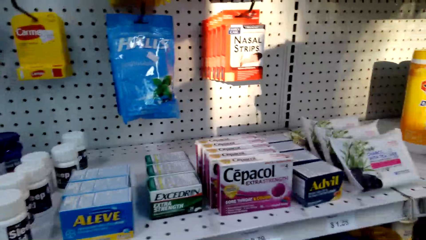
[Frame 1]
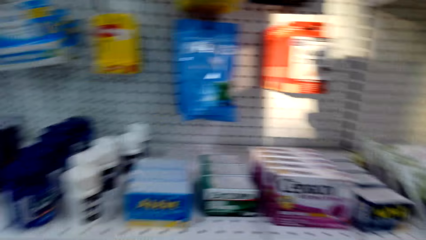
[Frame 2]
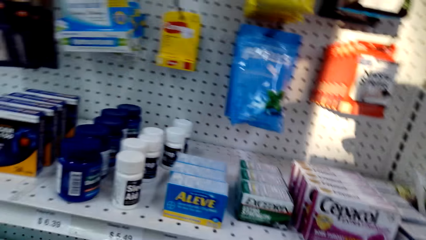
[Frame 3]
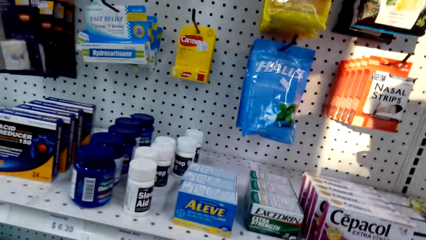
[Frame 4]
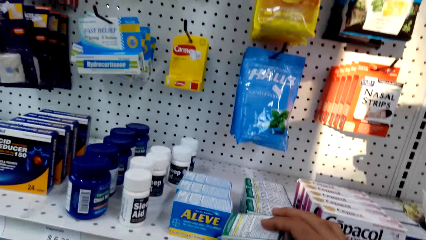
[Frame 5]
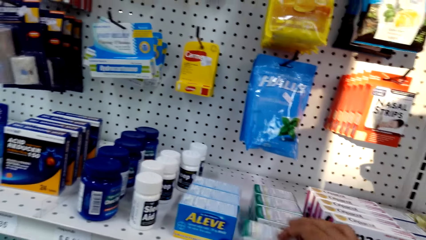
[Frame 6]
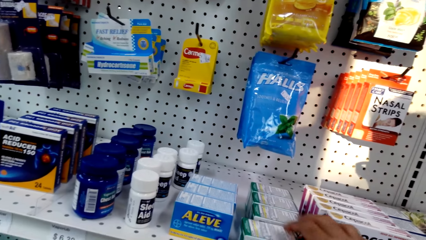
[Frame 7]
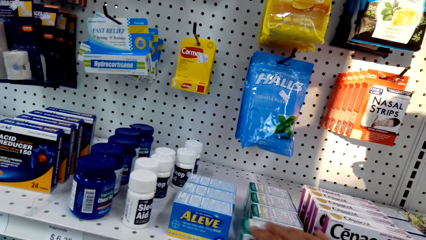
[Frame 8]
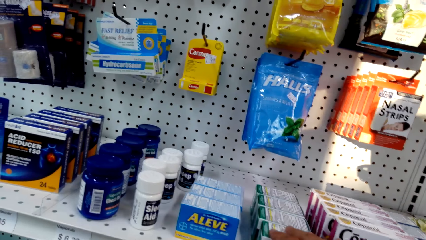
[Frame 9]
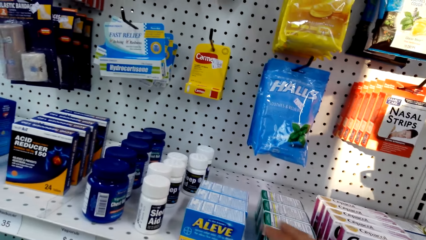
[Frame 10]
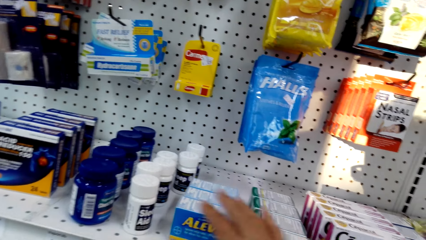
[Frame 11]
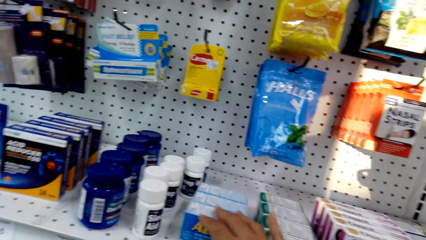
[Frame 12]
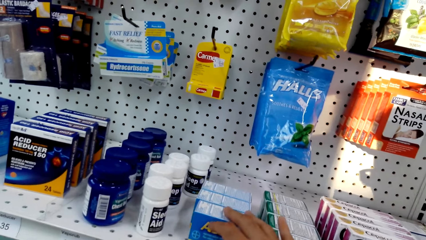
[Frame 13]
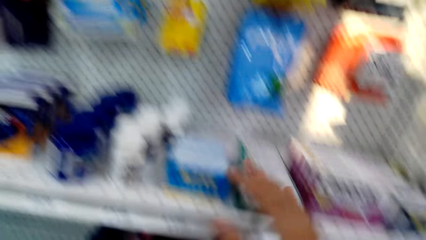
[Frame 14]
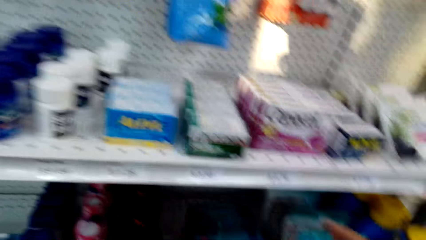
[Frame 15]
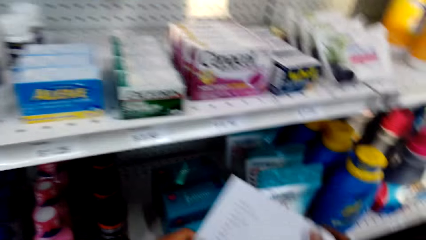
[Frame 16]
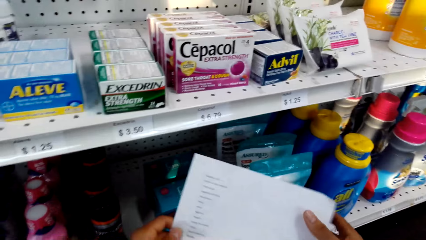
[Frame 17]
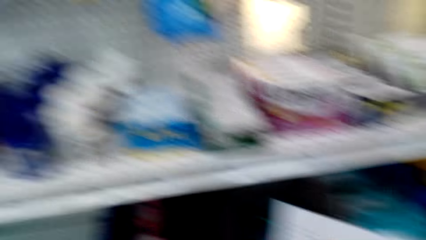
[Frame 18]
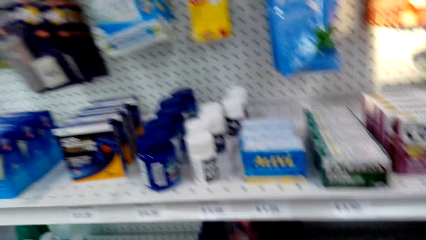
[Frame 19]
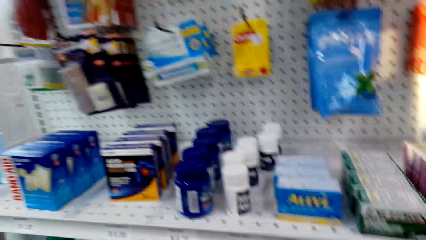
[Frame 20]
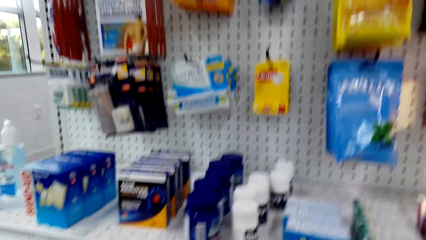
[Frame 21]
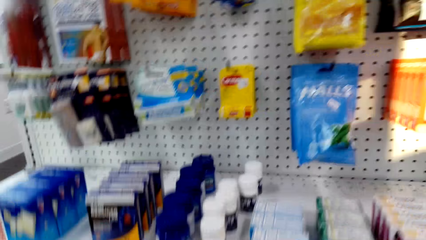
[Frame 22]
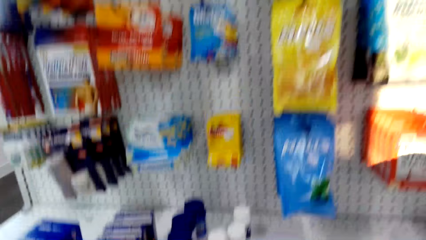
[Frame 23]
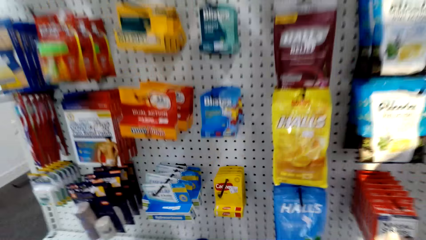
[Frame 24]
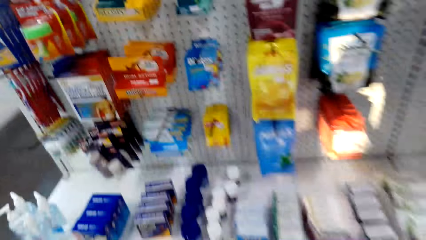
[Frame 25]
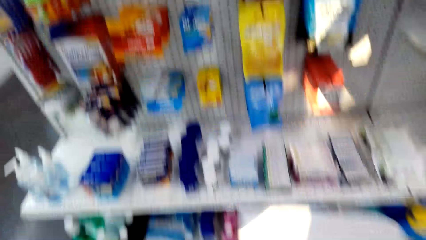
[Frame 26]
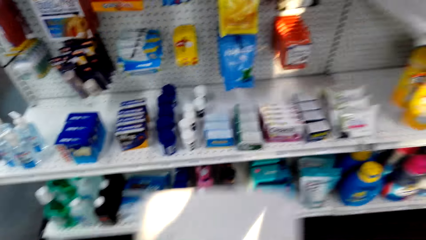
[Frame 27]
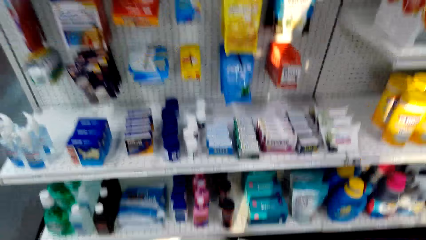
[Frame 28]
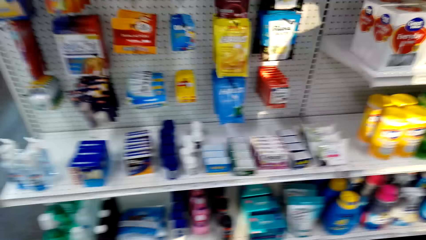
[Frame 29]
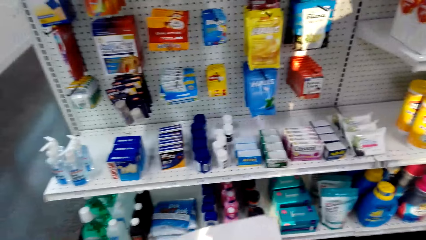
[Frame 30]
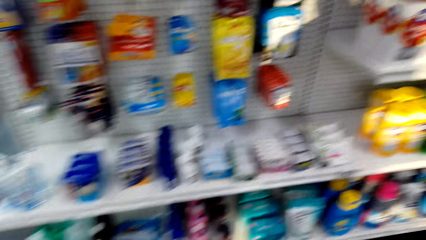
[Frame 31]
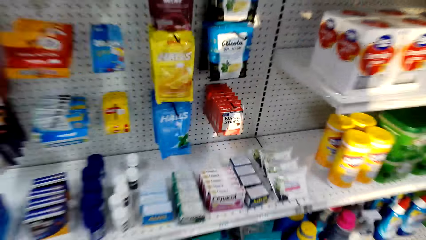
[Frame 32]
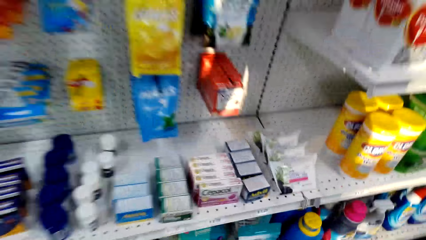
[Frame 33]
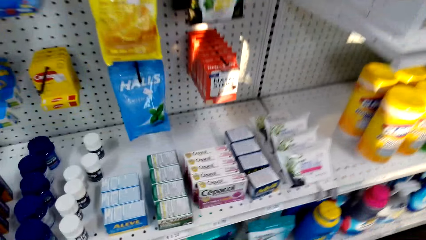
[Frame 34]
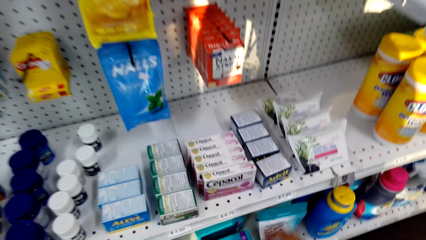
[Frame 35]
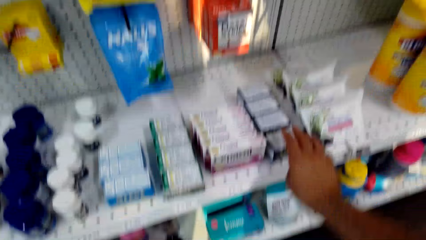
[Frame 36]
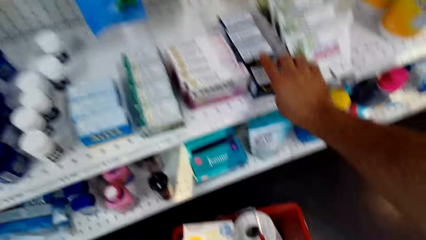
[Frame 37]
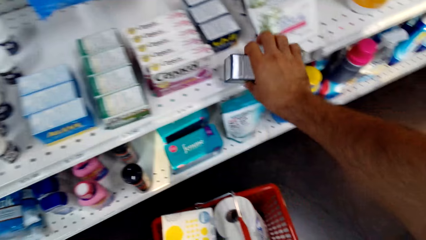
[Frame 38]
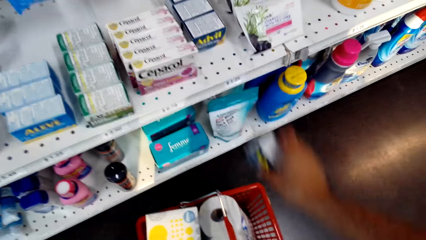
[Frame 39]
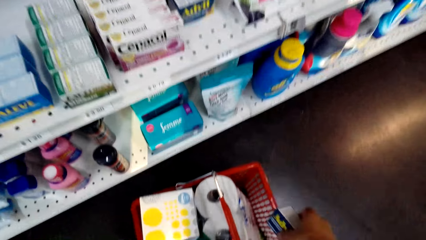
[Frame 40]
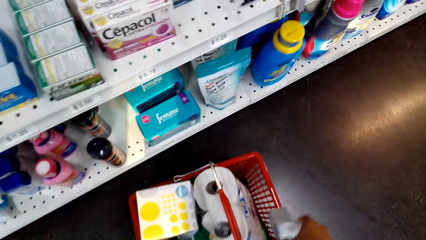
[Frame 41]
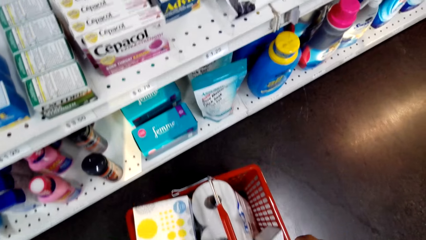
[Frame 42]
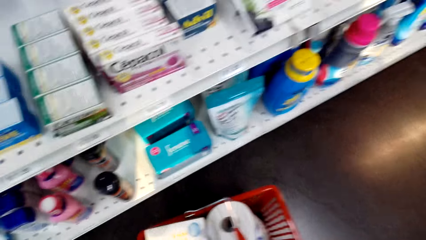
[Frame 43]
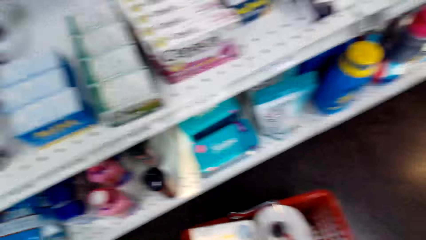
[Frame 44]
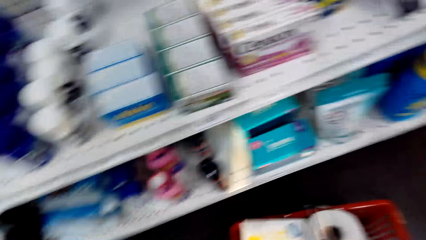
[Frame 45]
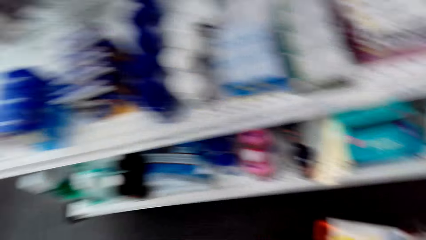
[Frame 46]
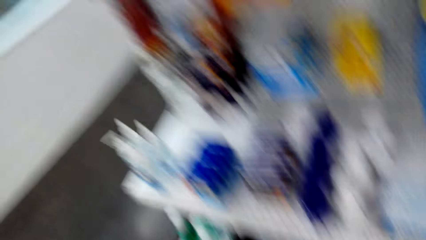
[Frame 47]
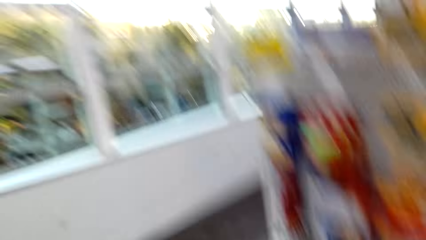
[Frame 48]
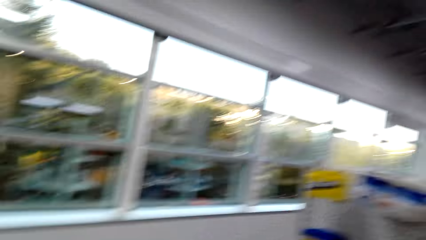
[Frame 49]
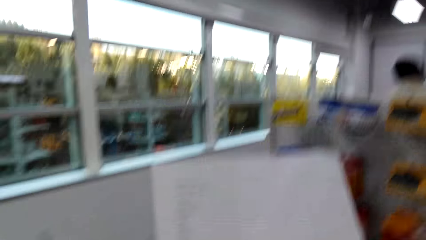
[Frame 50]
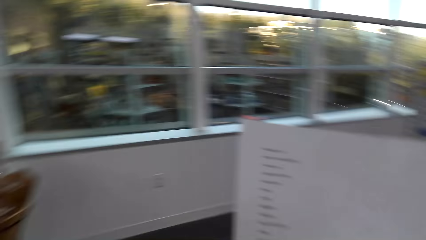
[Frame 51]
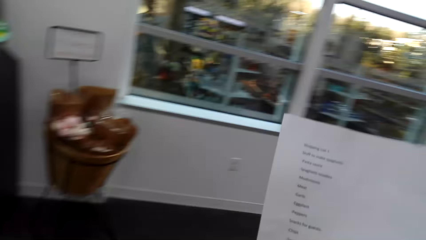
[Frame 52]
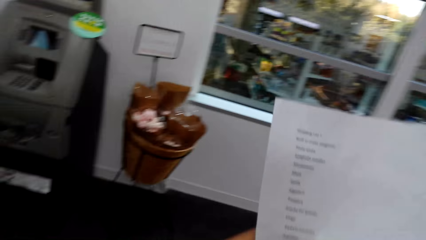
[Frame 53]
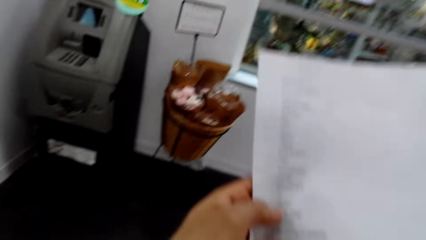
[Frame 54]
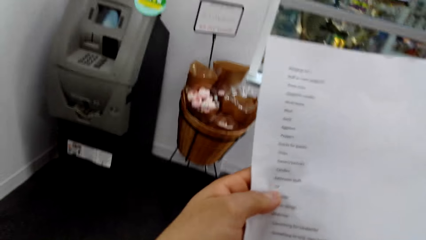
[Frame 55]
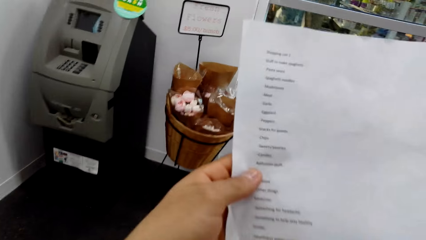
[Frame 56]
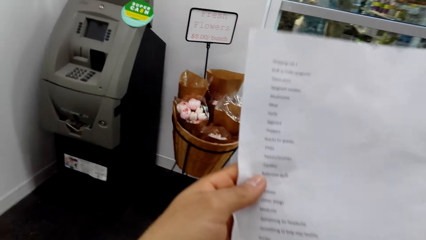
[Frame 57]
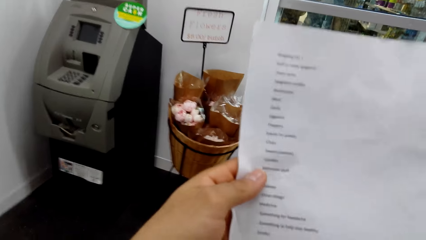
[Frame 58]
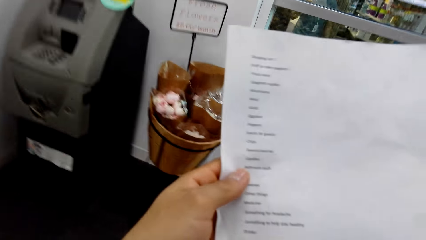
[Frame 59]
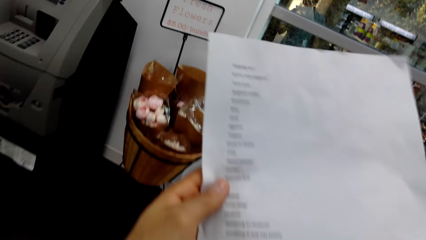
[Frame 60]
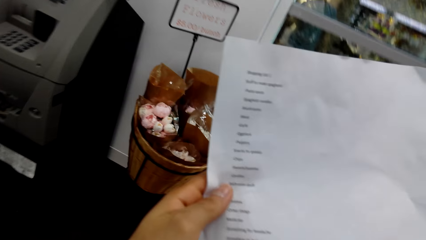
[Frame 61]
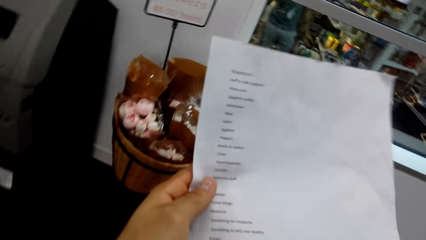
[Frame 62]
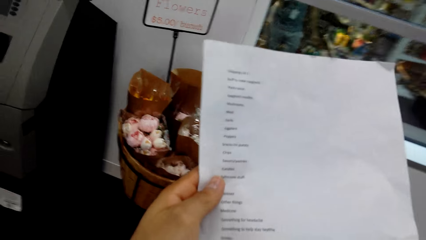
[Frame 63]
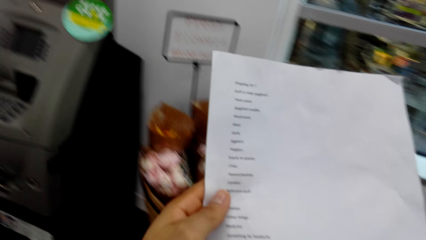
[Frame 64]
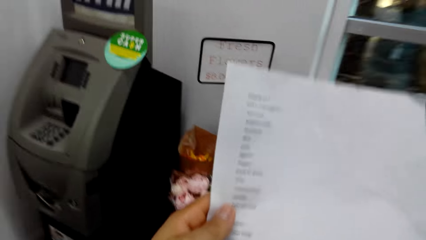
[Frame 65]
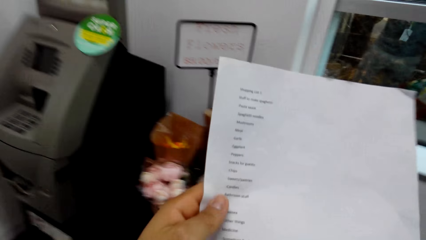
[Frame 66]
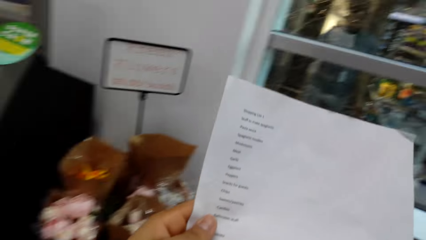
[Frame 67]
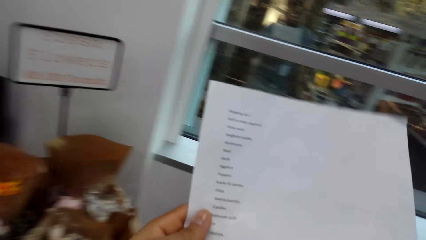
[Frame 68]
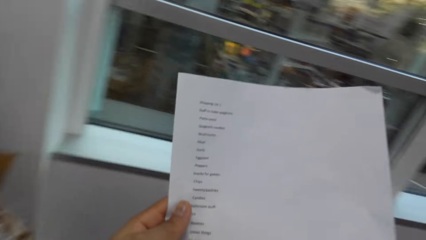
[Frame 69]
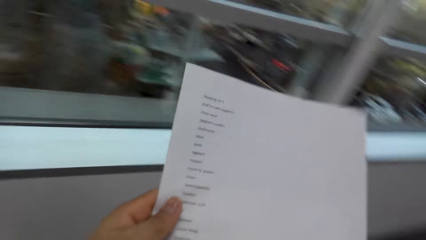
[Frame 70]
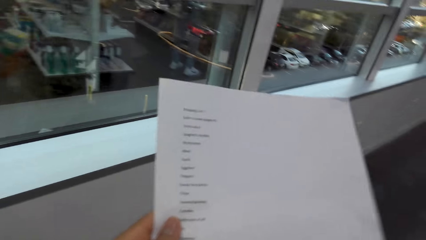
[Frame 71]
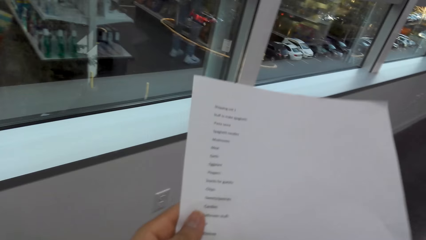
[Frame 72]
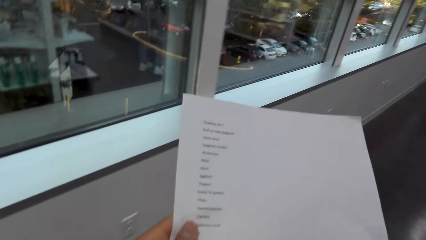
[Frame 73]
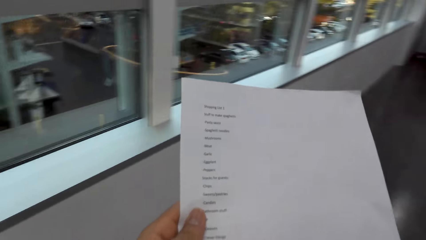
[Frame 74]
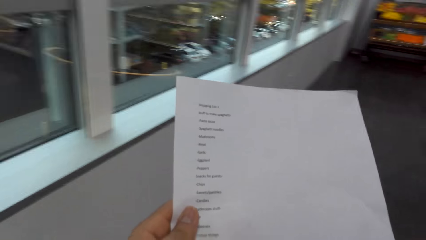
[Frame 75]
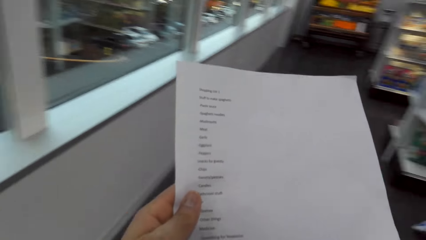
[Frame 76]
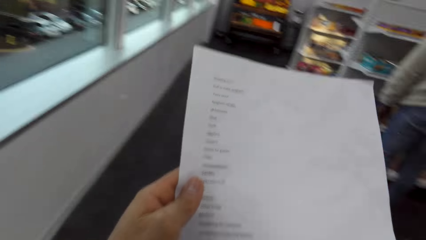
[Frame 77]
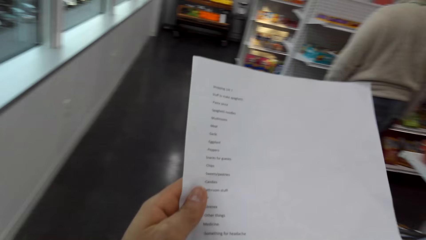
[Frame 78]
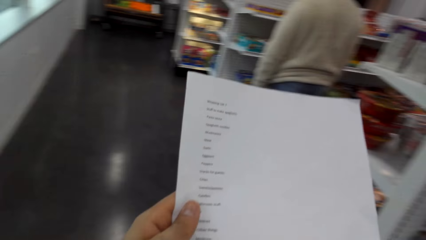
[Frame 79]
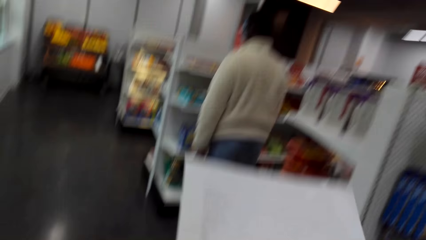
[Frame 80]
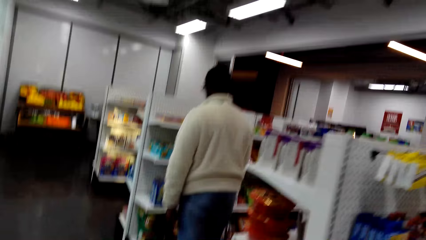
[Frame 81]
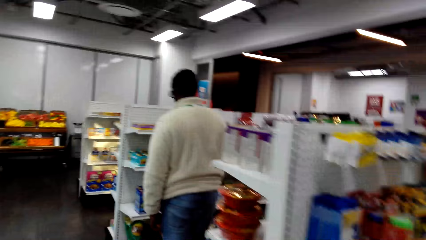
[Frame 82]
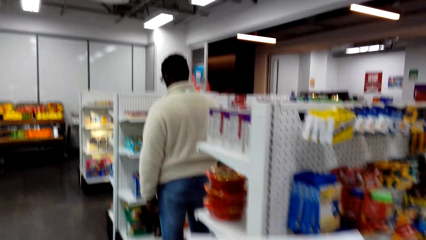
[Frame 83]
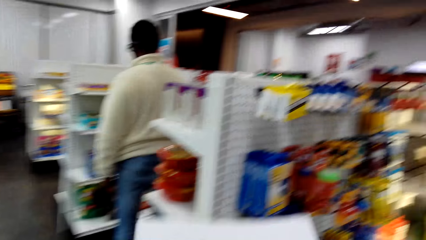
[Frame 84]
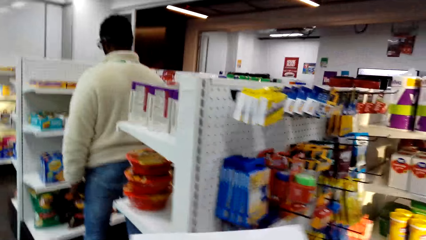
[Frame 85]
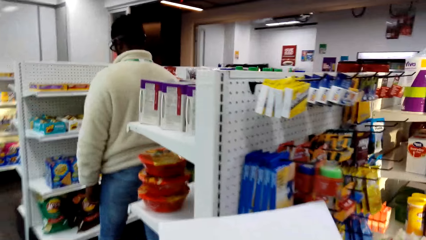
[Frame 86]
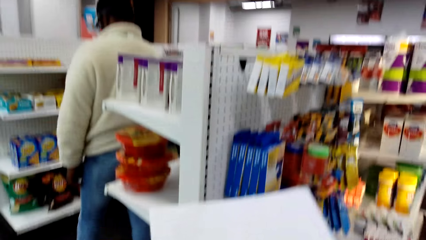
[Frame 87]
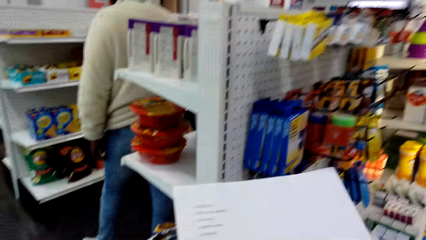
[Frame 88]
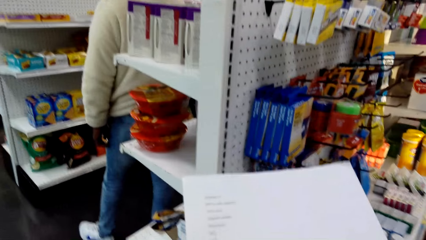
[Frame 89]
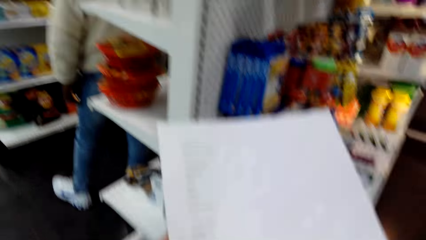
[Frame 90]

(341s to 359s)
The camera wearer puts the packet of medicine on the shelf with a hand. They touch the packet of medicine on the shelf with a hand. They look at the shopping list. They look around. They move the shopping list. They pick the packet of medicine from the shelf with a hand. They drop the packet of medicine on the basket. They turn around. They walk around the supermarket. They look at the shopping list. They turn around. They look at a man.
